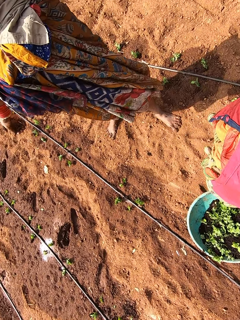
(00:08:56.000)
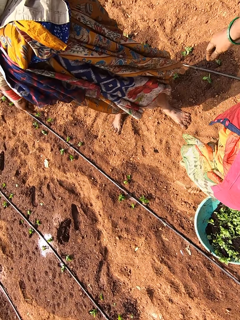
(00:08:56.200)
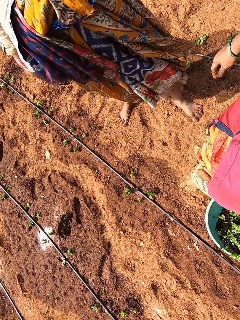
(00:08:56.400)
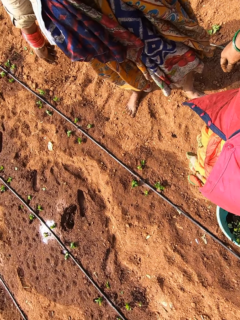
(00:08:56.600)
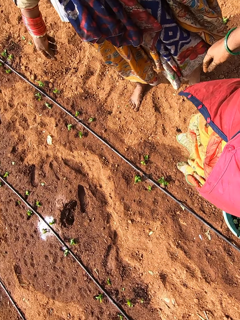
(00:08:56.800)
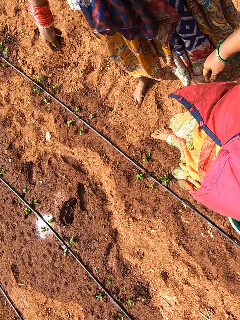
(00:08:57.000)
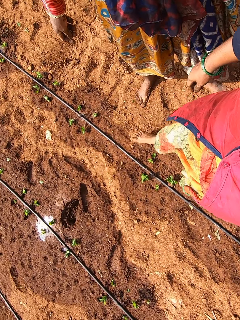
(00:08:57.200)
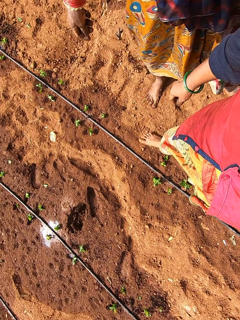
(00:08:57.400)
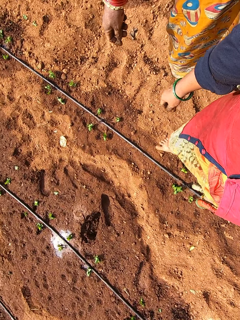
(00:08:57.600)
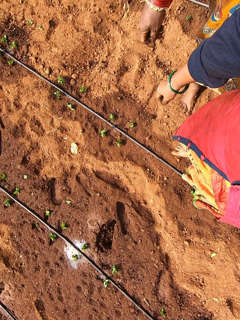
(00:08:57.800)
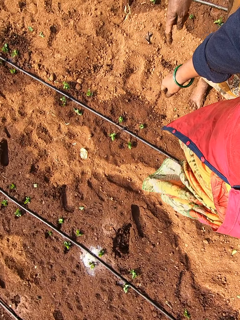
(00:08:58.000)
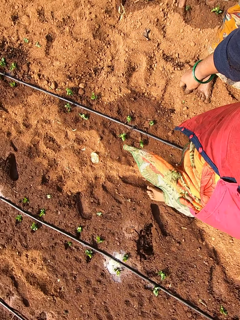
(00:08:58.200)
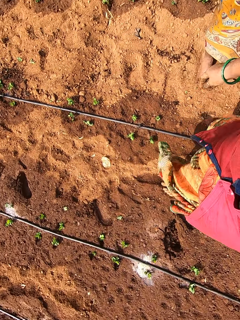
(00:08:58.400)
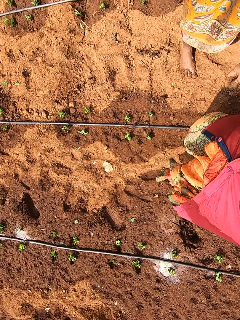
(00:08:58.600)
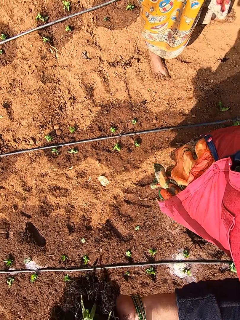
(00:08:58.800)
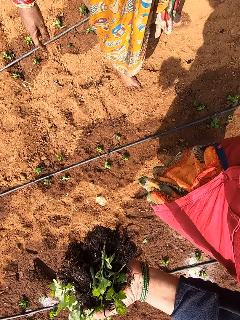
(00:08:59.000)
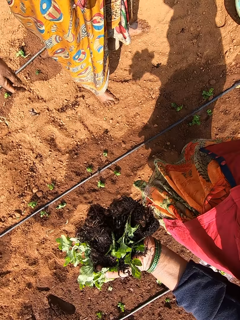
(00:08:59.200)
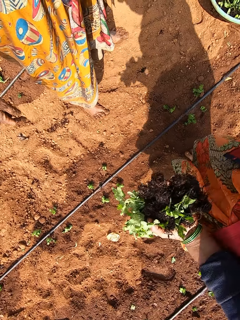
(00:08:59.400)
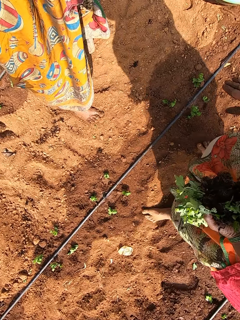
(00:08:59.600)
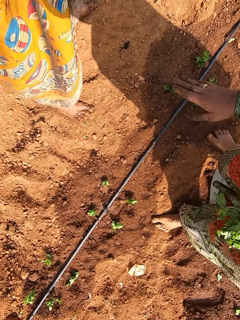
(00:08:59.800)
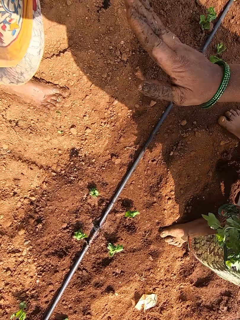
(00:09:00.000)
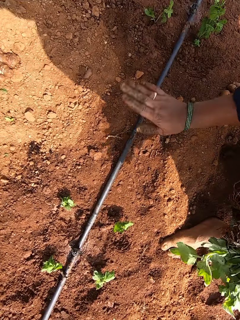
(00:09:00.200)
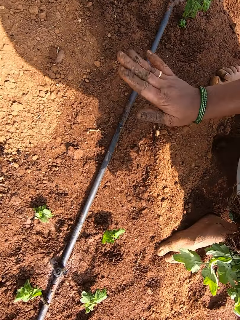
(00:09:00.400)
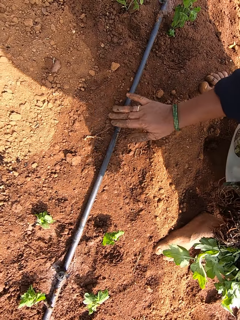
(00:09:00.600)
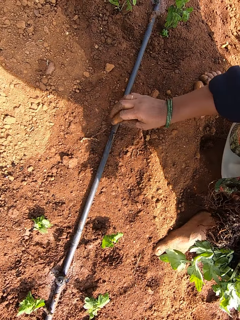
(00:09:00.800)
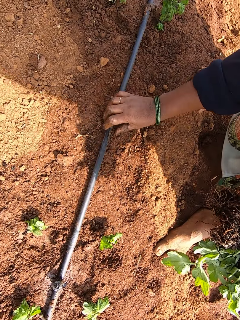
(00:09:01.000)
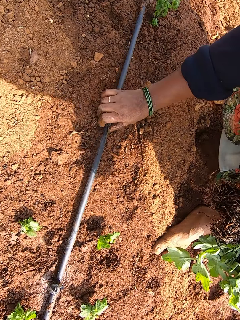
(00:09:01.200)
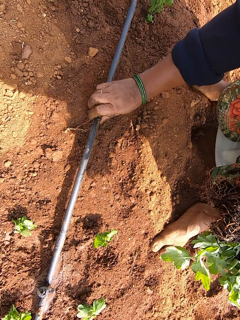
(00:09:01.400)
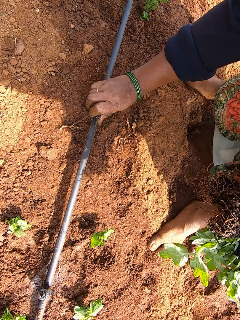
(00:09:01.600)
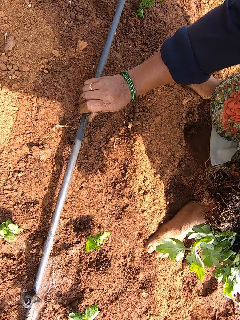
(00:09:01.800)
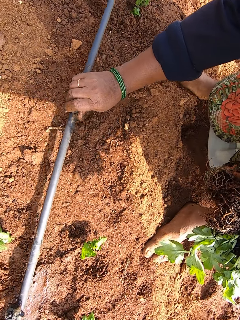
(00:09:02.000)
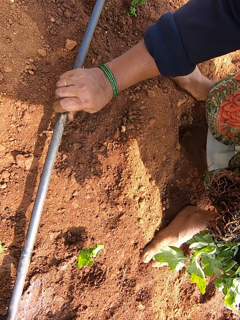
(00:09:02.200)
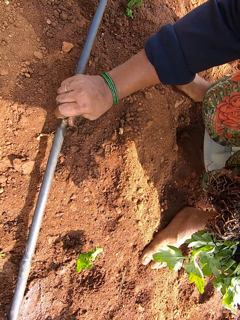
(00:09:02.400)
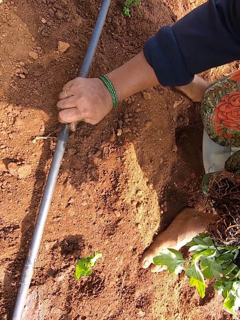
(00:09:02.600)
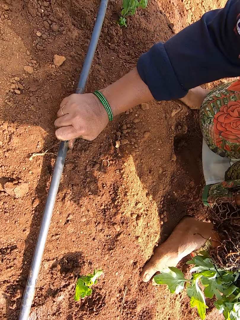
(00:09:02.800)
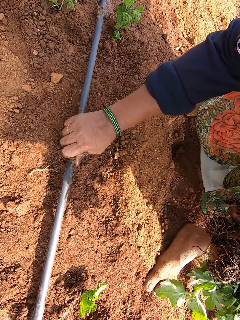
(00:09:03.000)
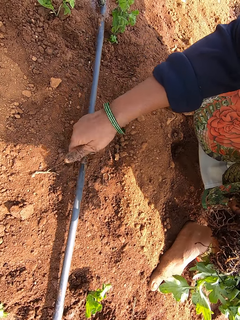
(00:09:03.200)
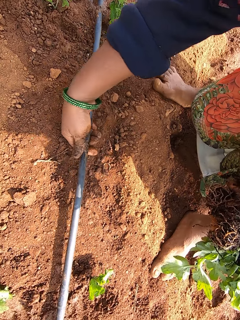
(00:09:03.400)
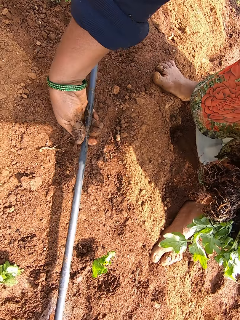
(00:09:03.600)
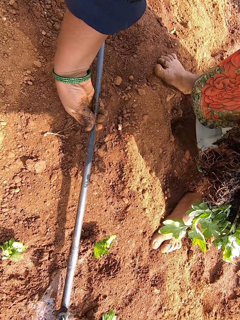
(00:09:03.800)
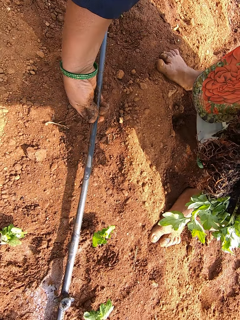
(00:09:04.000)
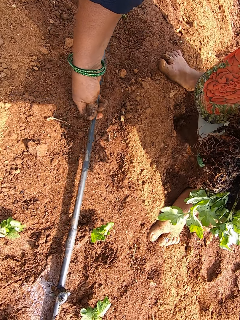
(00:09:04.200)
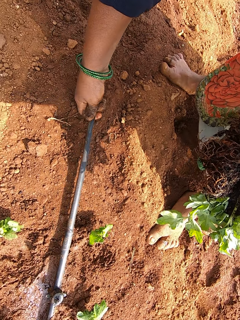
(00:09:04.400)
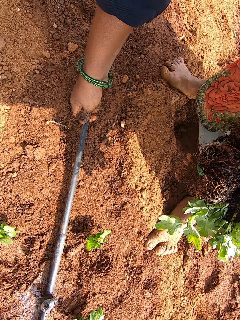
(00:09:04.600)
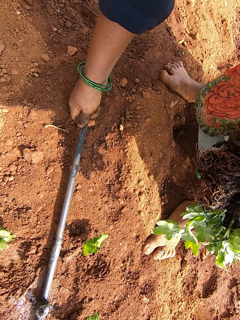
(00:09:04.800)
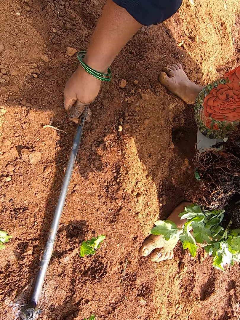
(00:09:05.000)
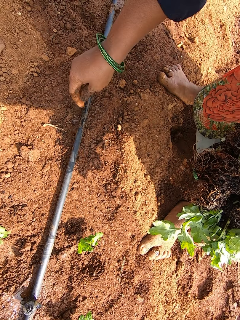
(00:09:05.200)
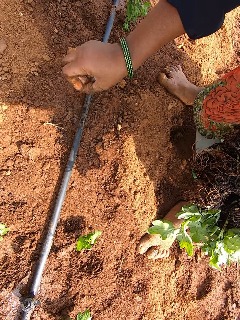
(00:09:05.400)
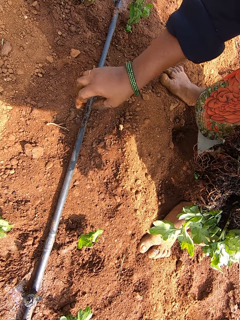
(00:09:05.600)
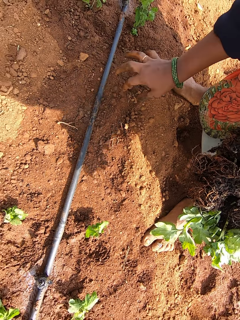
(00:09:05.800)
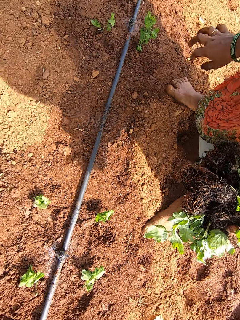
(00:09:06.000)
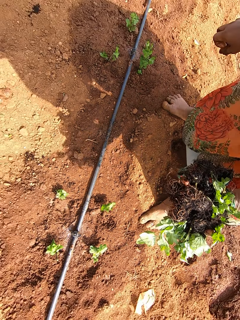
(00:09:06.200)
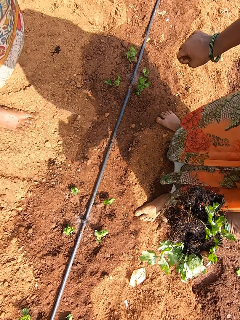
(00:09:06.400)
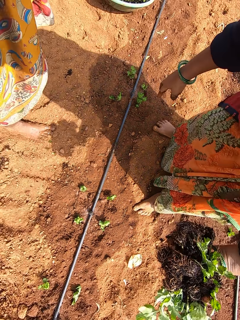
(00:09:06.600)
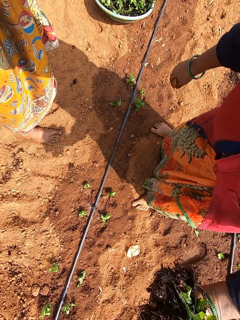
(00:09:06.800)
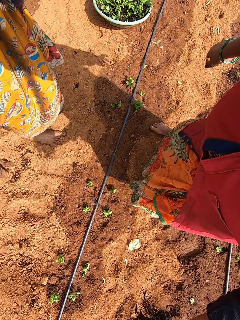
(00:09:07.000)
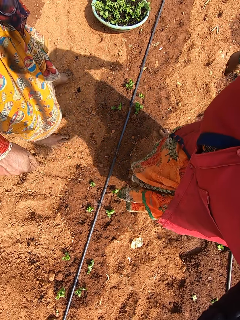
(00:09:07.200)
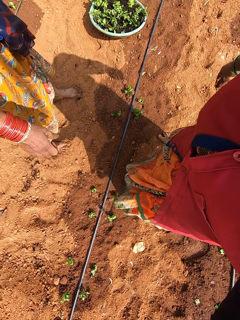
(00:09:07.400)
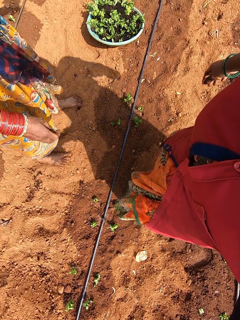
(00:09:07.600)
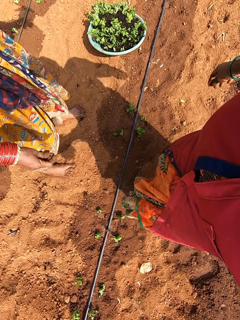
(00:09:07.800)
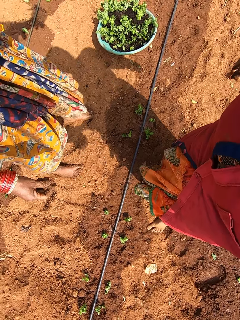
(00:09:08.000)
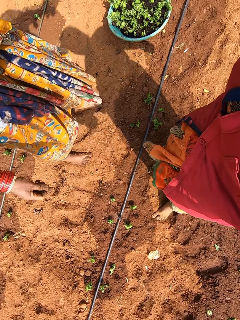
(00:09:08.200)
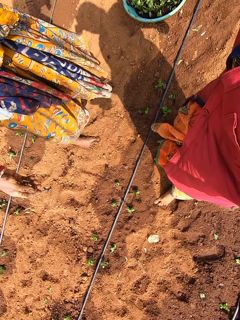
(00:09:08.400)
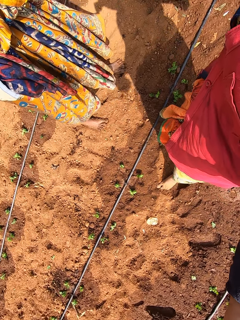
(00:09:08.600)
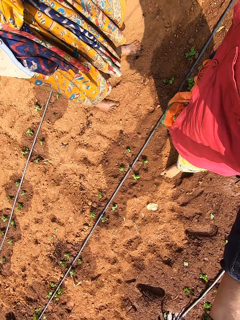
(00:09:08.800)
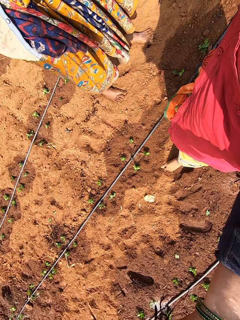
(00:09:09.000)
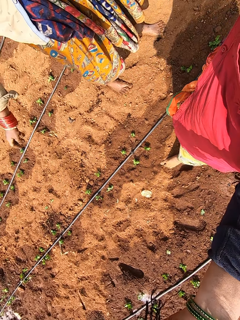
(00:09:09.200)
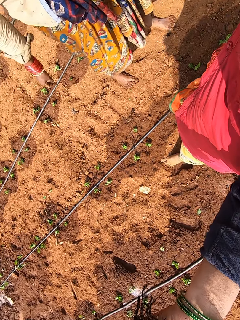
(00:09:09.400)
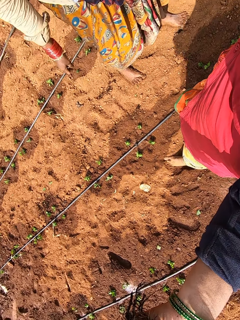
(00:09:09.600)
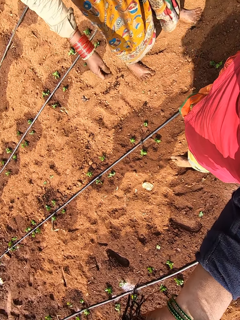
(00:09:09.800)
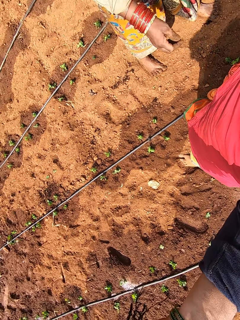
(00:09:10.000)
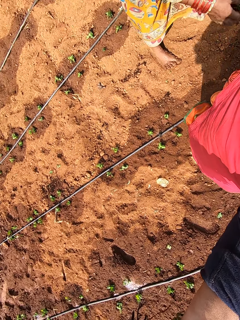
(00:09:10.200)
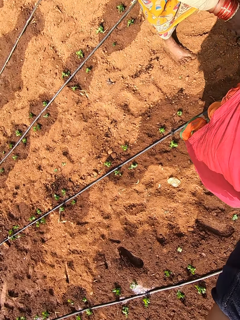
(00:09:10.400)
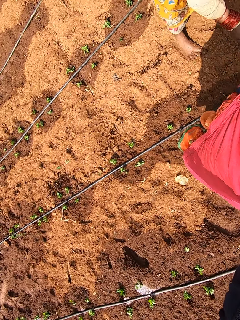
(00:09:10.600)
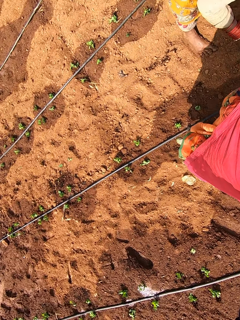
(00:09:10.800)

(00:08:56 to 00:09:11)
The camera wearer interacts with the woman. She beats a pipe on the ground with her right hand. She pulls the pipe on the ground with her right hand. She presses the pipe. She drops the pipe. She splashes sand off her hand. She interacts with the woman.

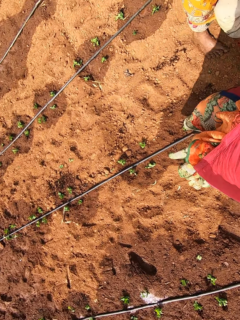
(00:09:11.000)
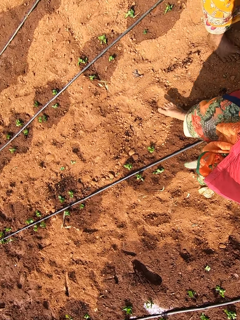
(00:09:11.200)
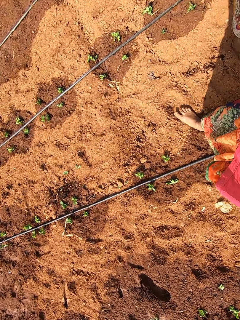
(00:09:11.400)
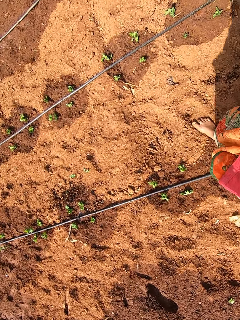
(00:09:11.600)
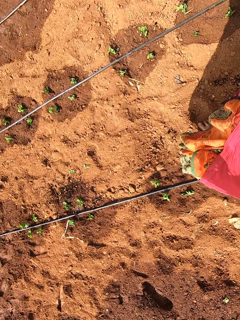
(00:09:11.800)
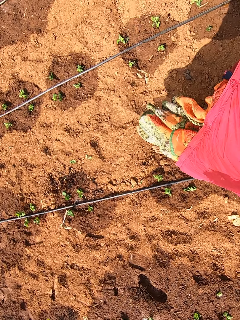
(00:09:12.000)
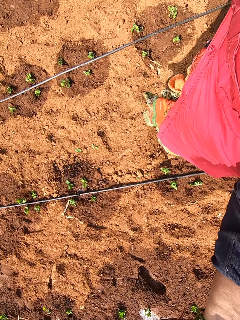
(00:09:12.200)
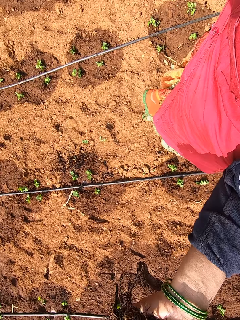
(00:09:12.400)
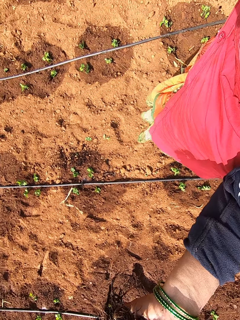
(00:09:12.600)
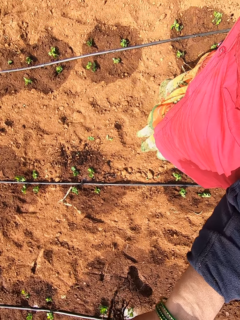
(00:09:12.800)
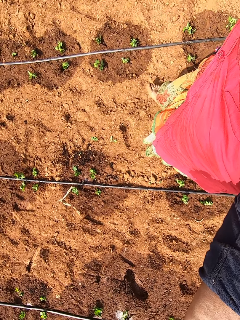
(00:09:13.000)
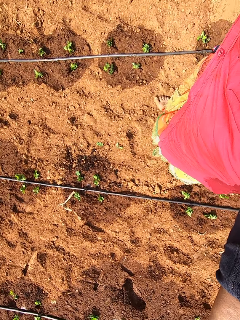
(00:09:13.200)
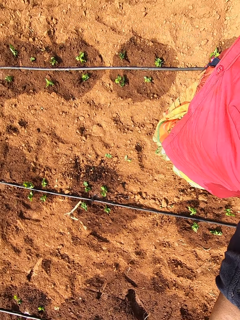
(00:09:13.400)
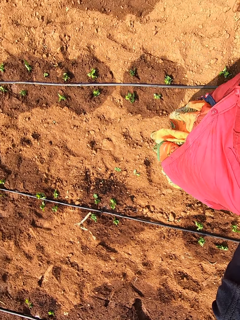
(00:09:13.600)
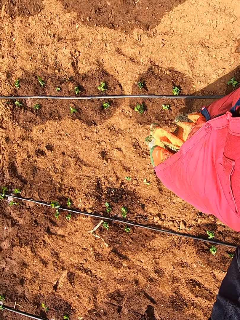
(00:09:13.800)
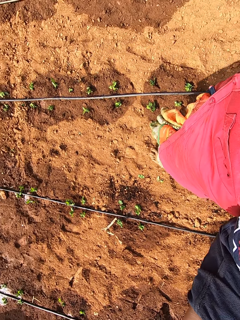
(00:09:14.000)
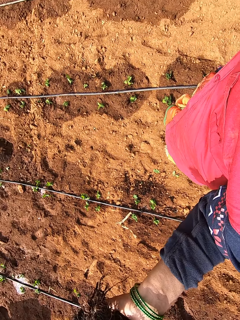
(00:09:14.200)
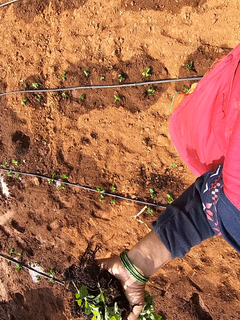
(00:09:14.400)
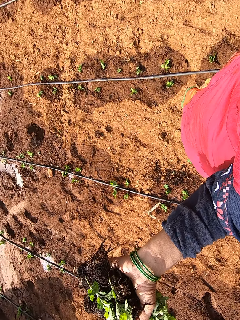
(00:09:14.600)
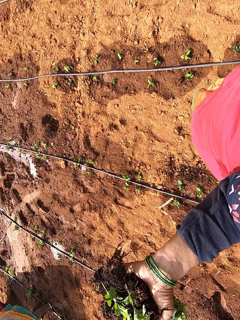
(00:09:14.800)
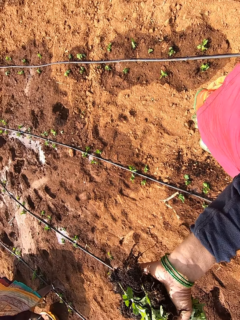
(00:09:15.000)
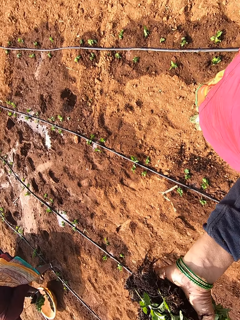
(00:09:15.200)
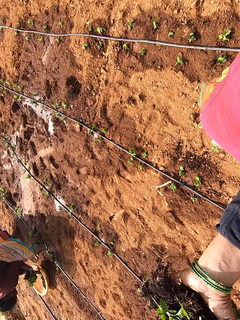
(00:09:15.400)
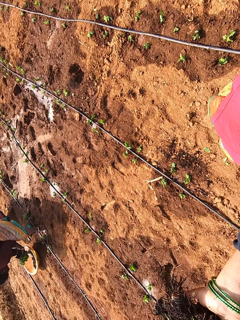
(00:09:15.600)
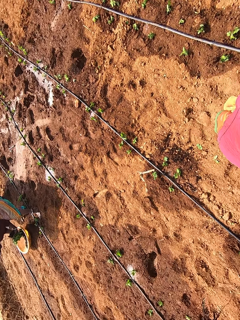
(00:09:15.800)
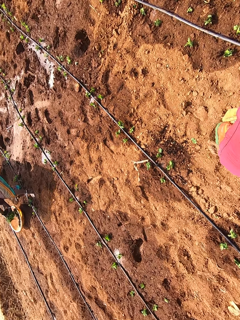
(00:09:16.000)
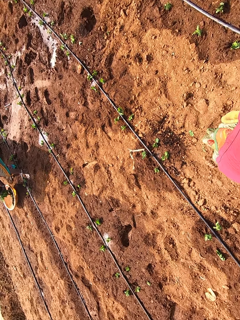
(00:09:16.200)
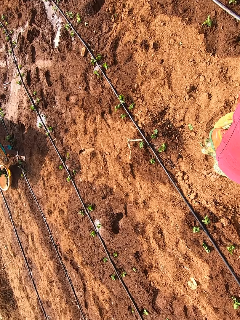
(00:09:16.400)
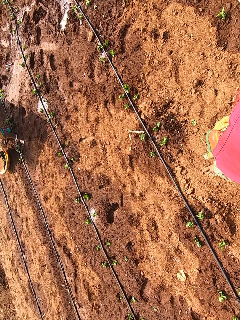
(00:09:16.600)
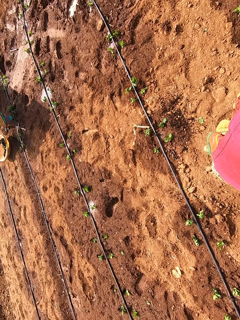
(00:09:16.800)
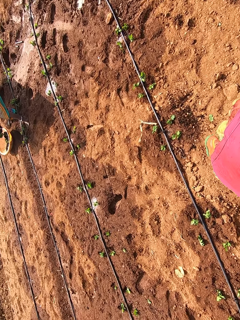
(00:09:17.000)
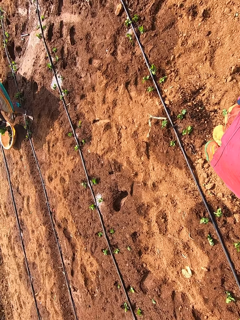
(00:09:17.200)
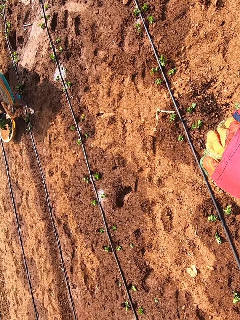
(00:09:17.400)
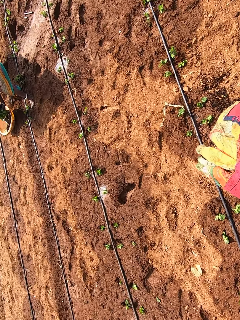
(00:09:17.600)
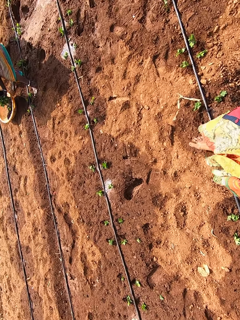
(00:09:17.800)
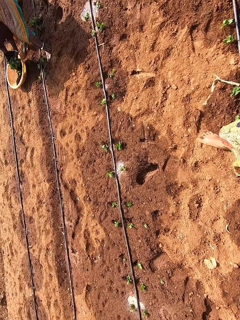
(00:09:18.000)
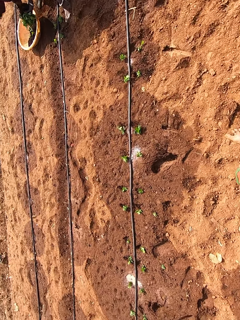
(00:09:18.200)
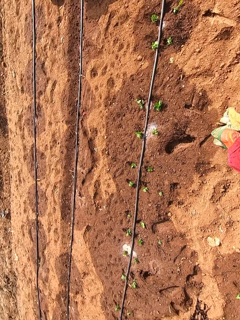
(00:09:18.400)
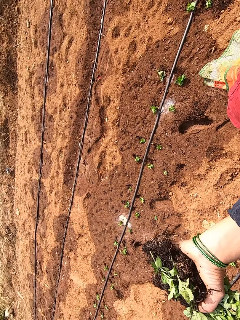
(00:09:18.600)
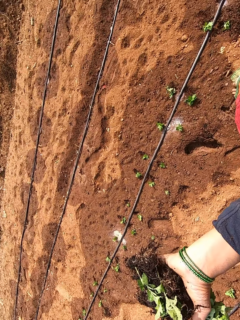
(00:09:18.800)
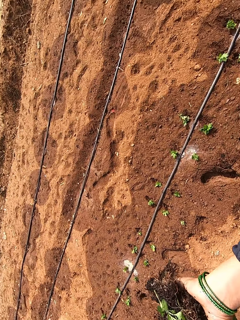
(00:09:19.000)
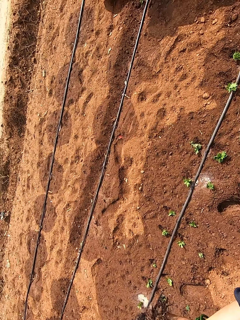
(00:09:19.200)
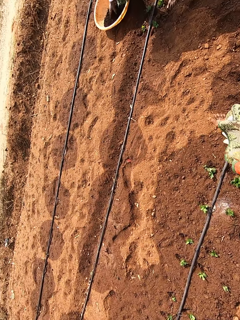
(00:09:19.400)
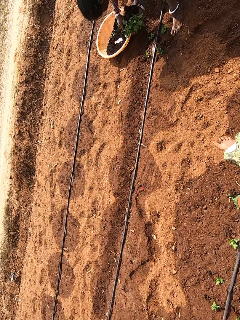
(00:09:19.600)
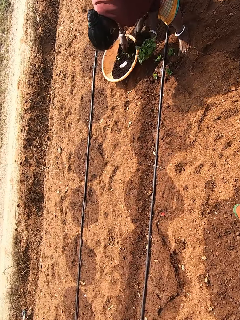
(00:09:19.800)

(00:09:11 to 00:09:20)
The camera wearer moves around. They turn around.
